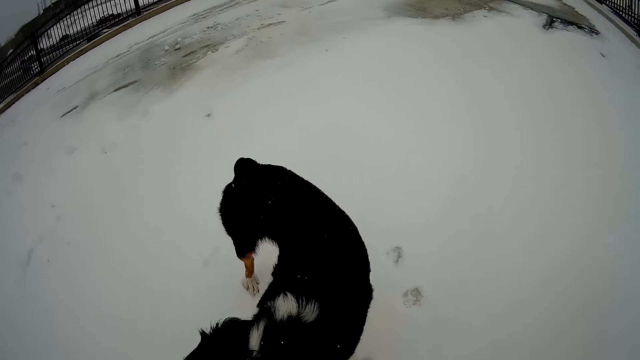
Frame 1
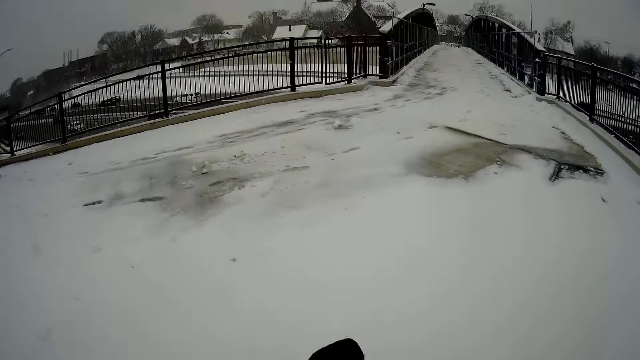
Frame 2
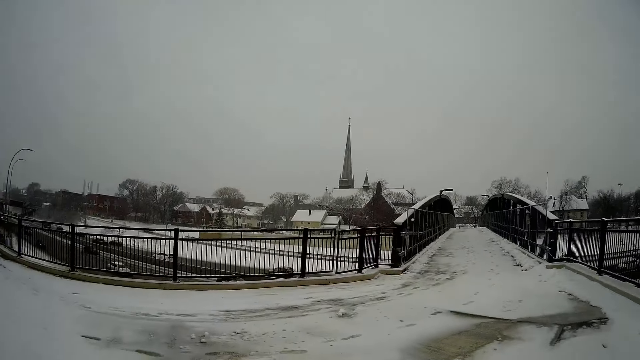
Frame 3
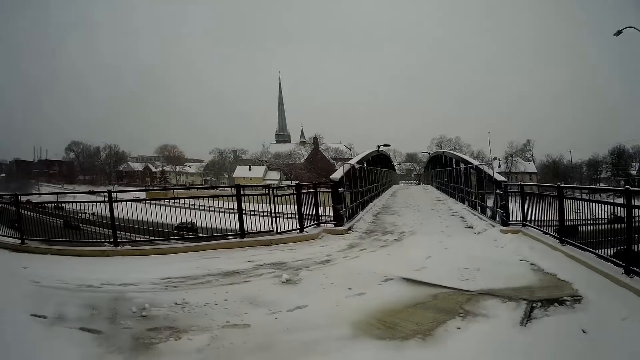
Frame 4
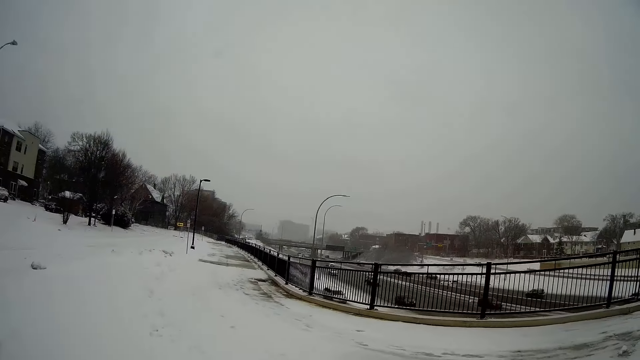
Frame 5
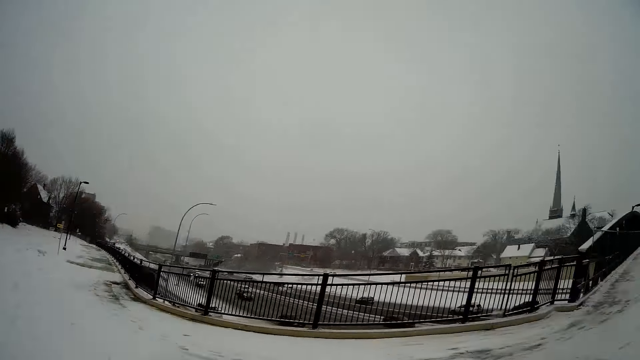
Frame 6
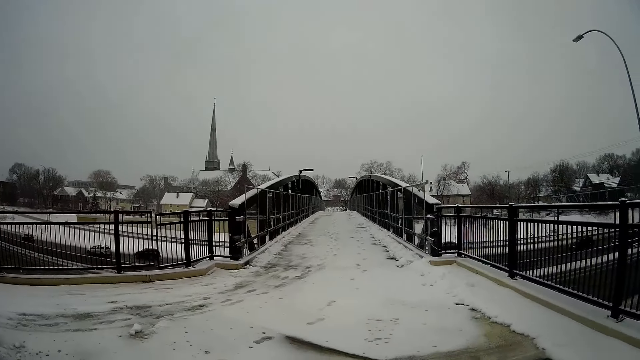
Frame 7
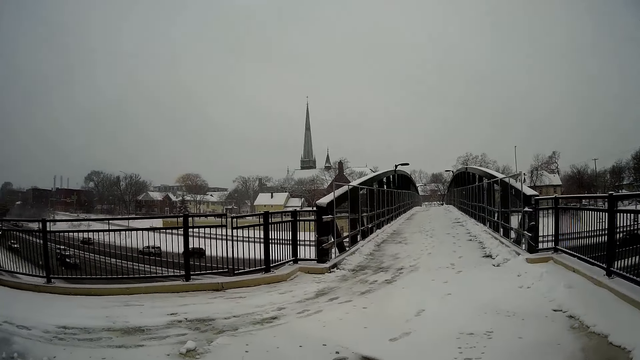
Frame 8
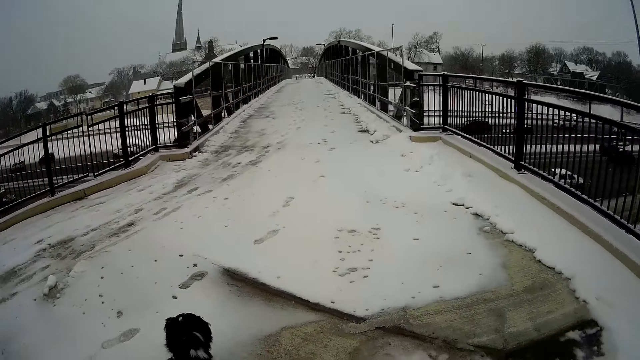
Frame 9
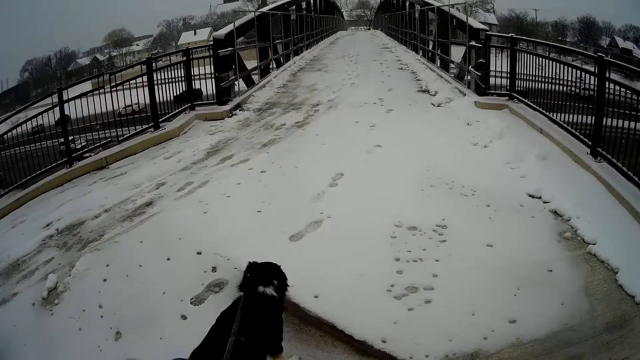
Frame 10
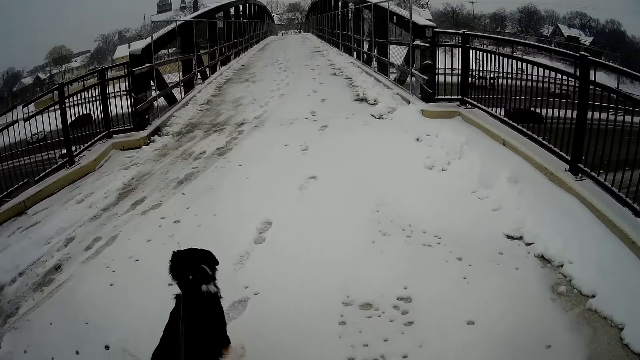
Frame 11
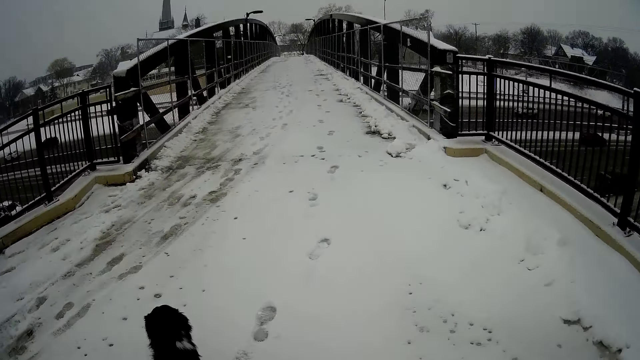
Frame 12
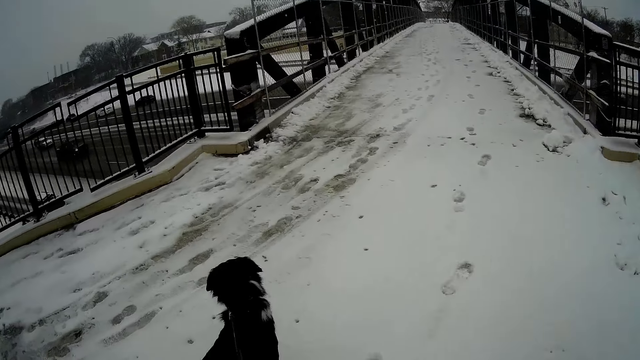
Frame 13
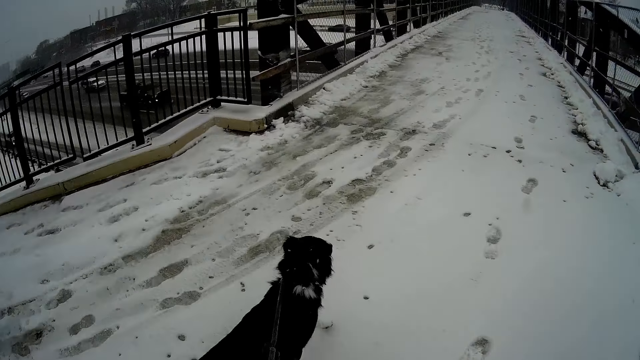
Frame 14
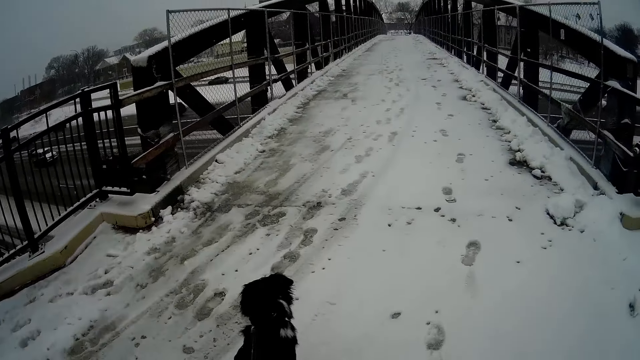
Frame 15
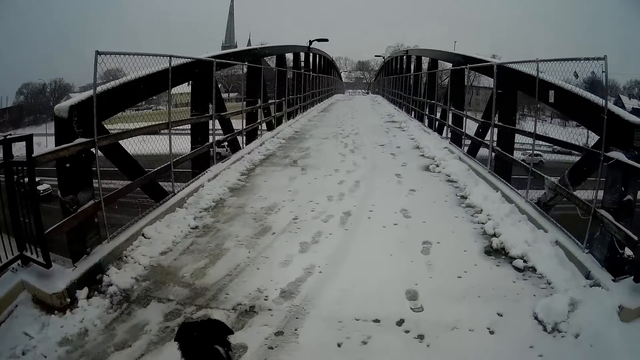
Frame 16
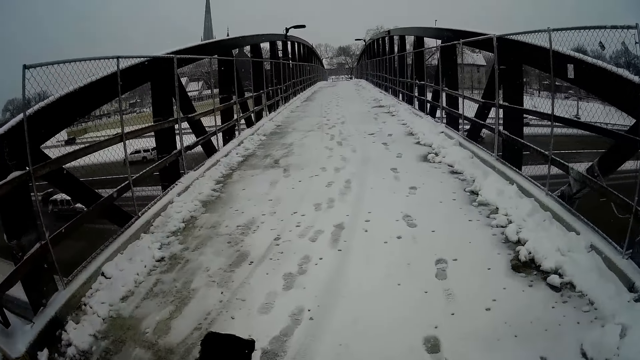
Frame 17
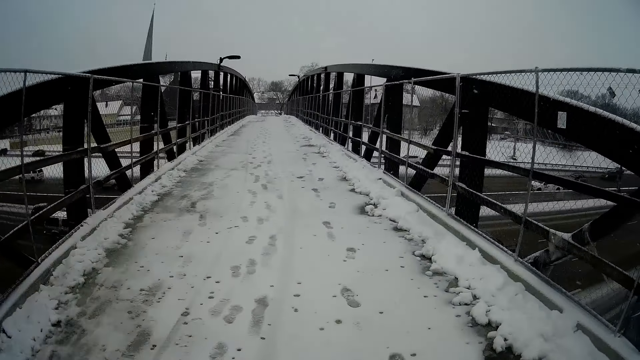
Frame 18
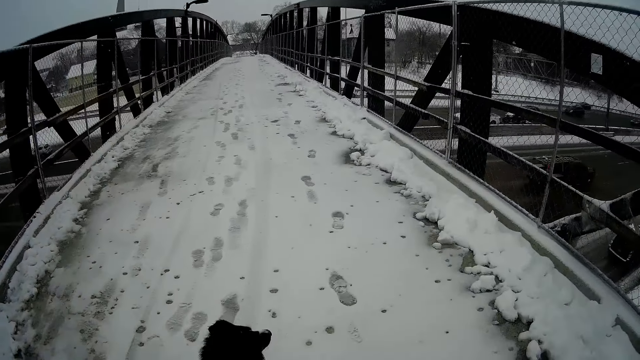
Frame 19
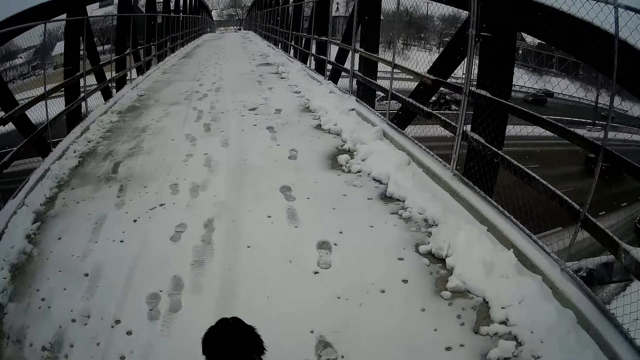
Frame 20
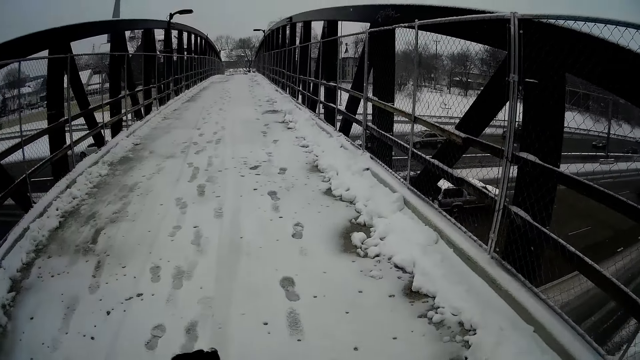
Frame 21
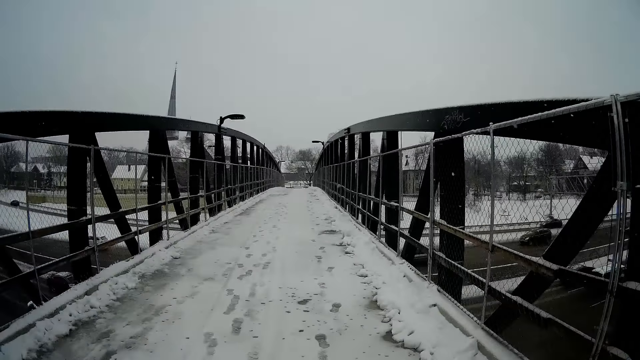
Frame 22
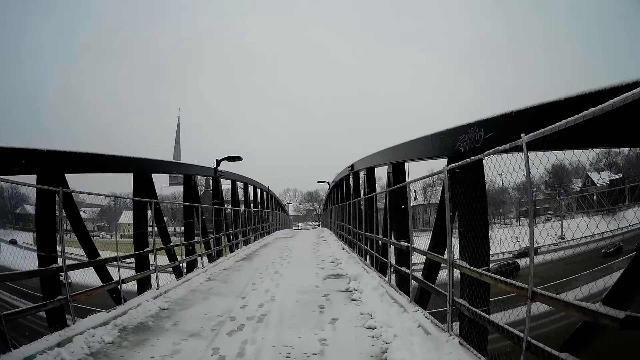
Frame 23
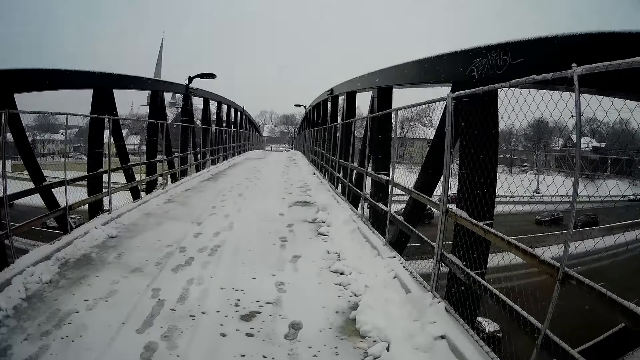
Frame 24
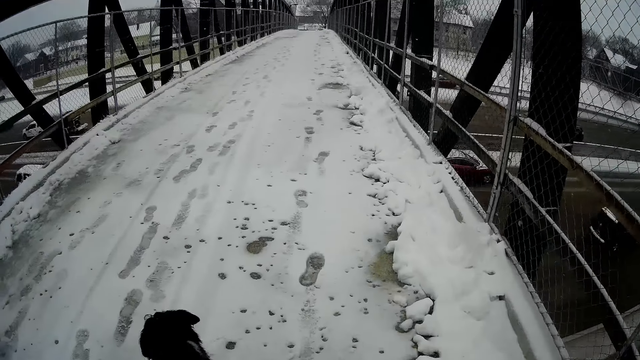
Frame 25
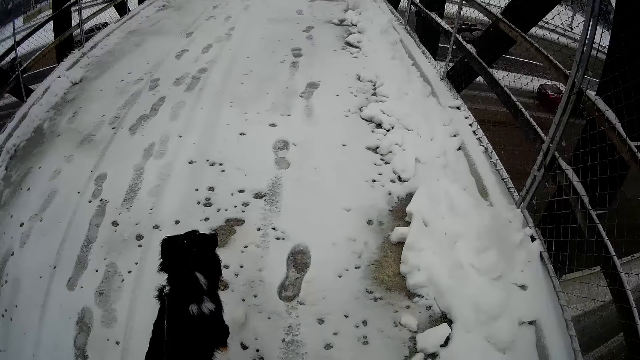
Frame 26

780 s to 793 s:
The camera wearer crosses a pedestrian bridge.

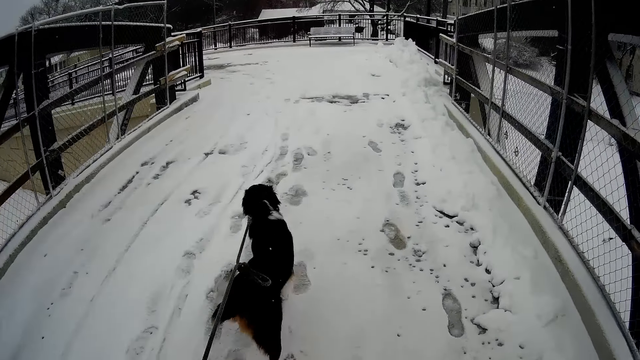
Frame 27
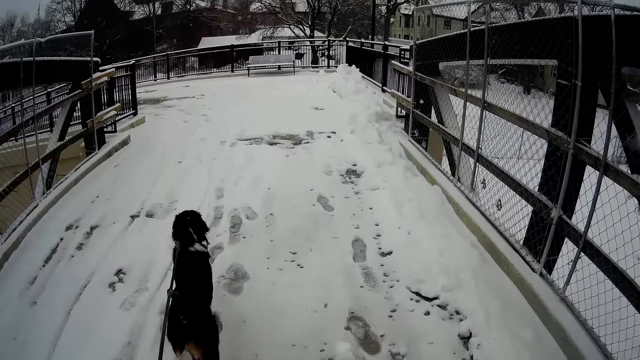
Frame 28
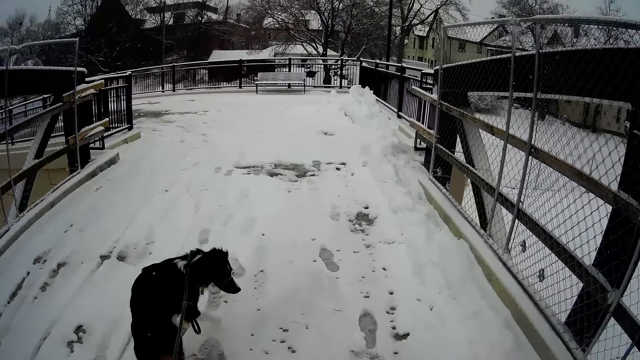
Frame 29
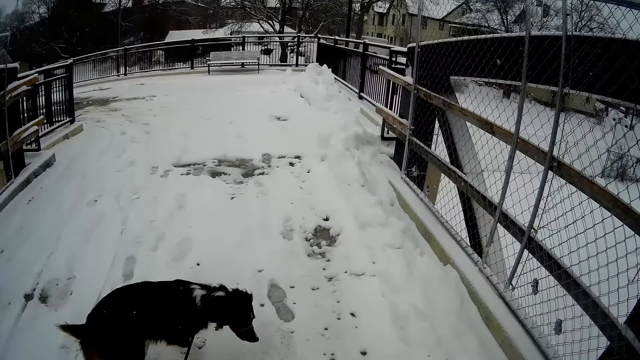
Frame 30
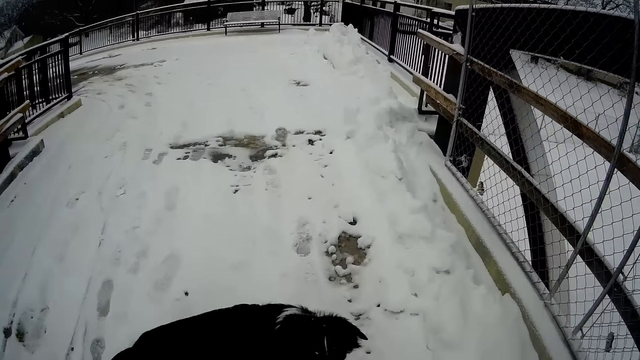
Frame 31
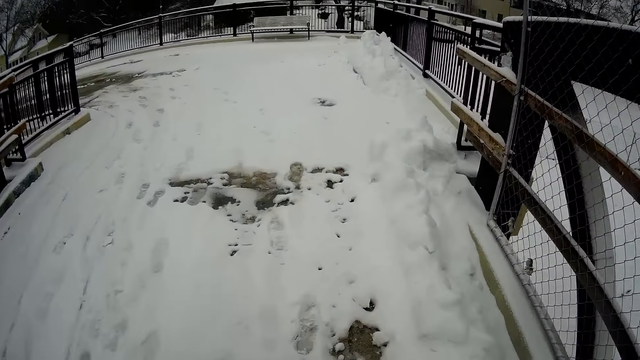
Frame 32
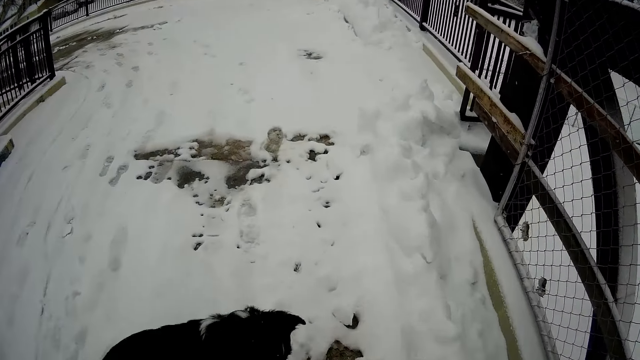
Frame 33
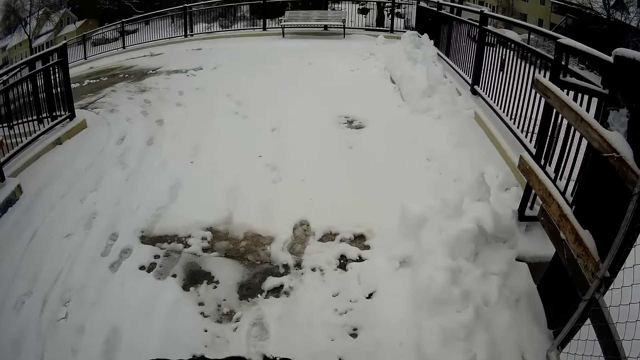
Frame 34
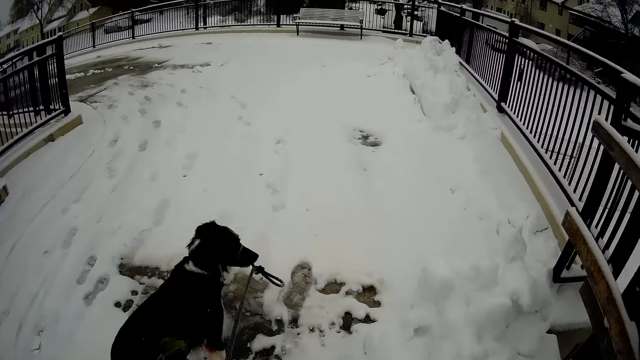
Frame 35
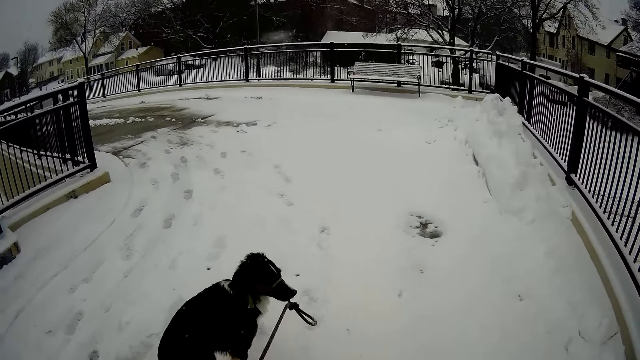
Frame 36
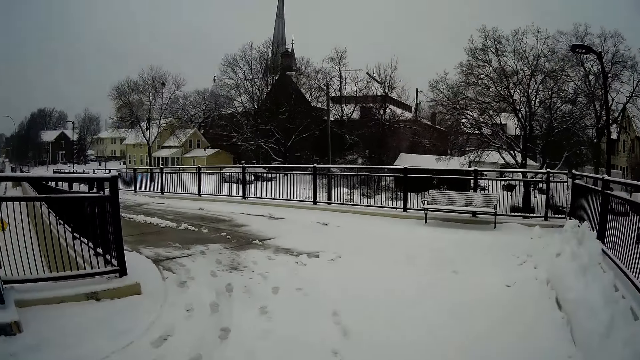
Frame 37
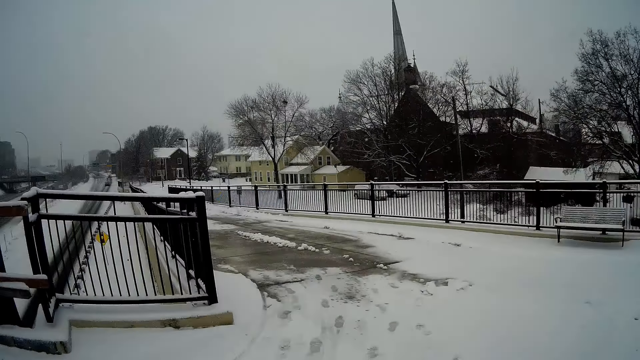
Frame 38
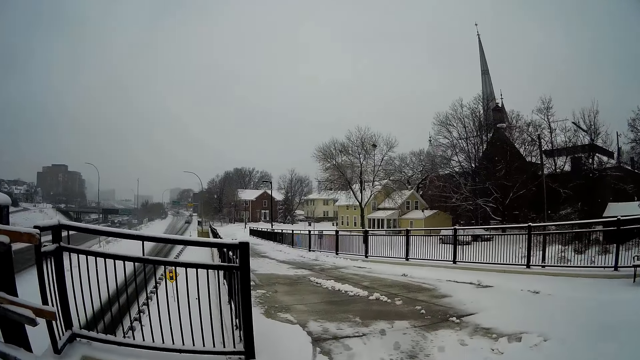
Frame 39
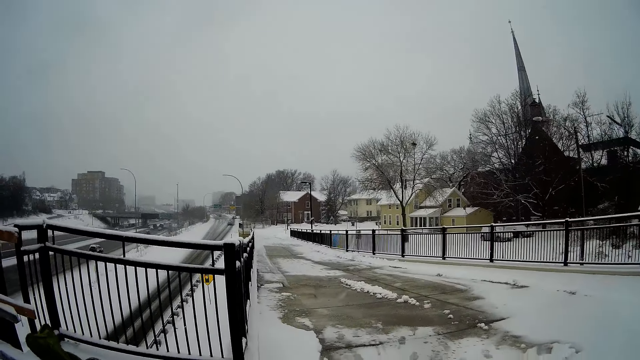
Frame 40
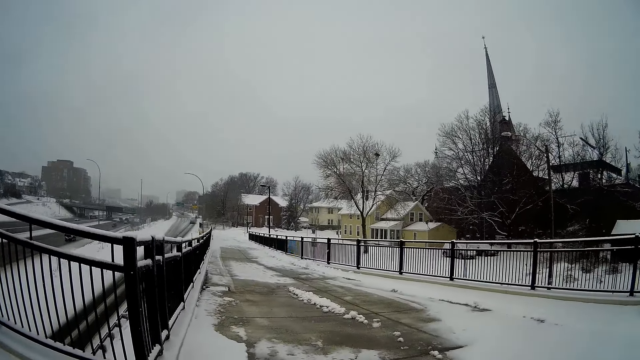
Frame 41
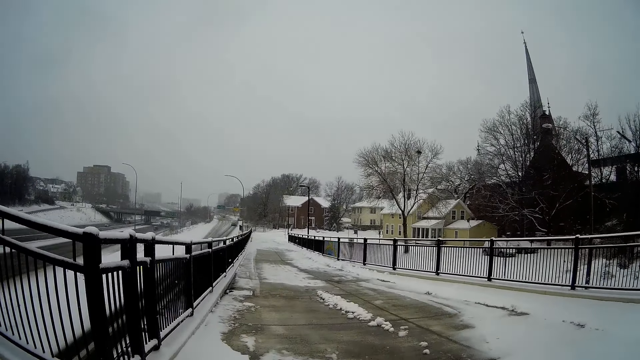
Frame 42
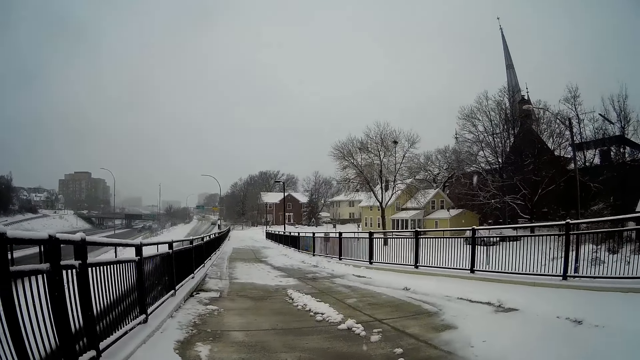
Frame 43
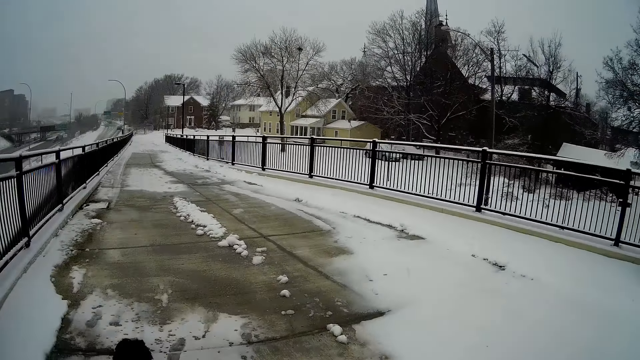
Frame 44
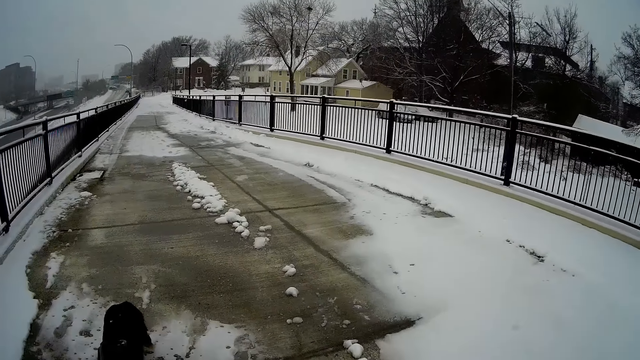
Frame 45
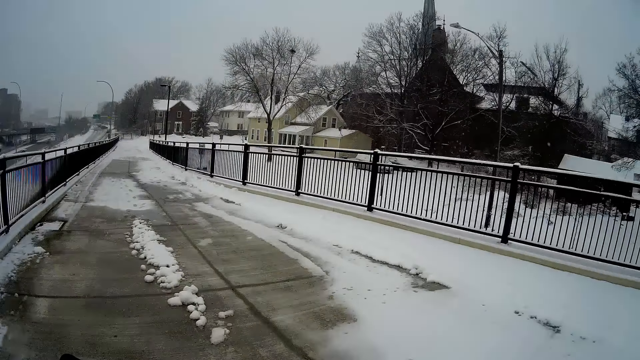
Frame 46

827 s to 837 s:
The camera wearer raises a hand.
